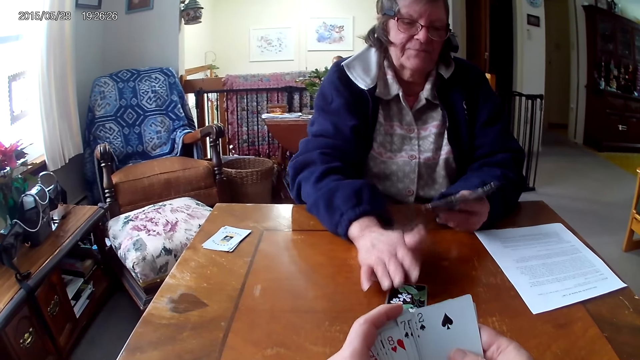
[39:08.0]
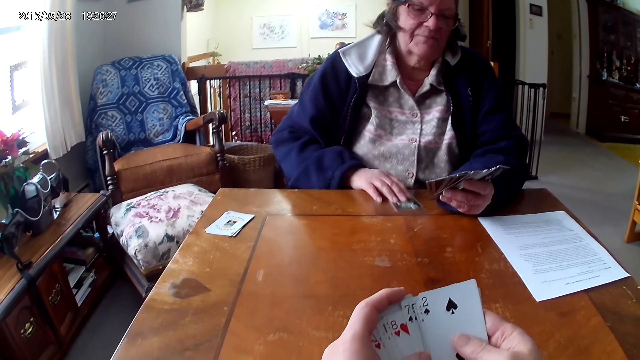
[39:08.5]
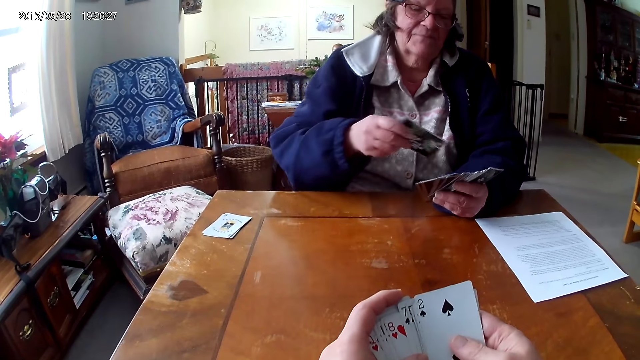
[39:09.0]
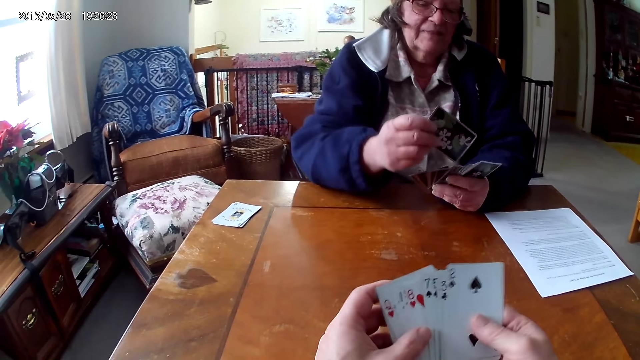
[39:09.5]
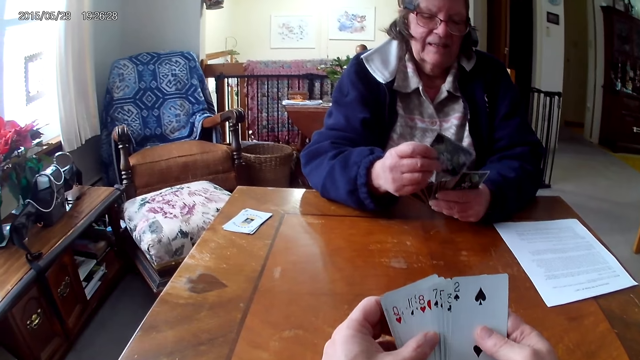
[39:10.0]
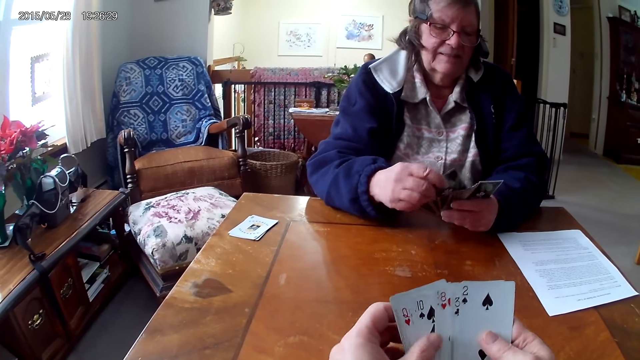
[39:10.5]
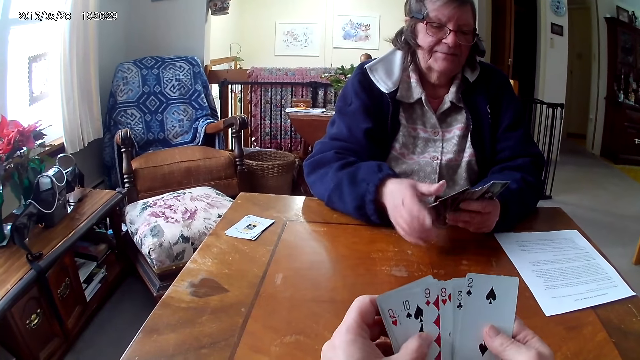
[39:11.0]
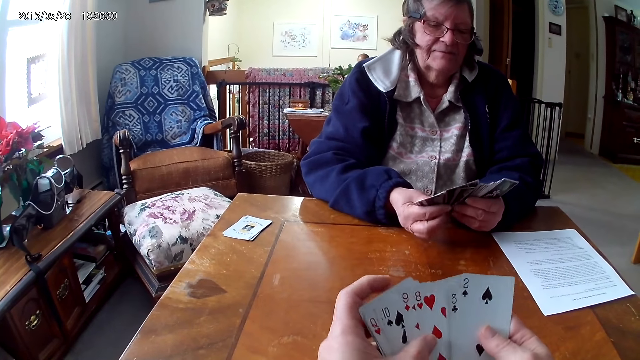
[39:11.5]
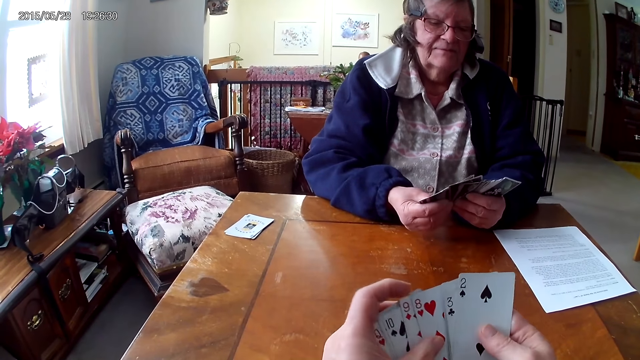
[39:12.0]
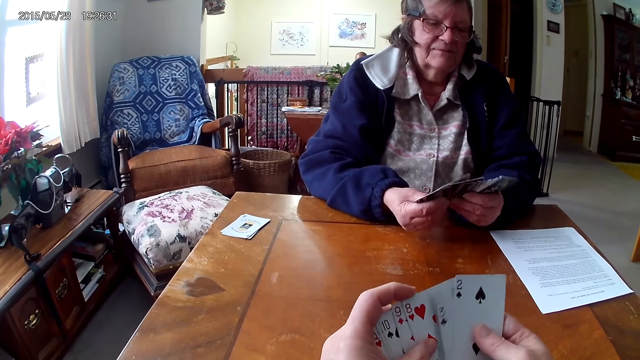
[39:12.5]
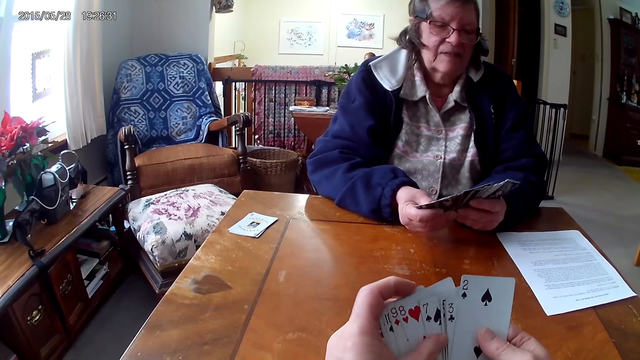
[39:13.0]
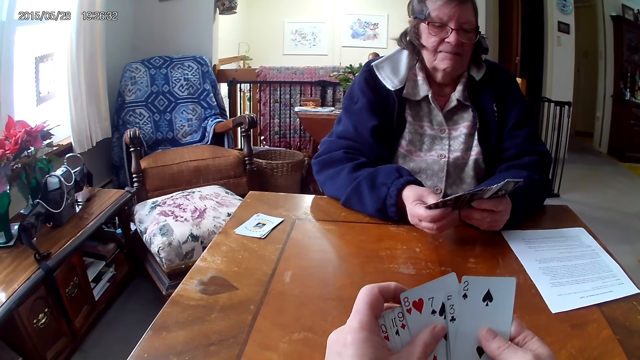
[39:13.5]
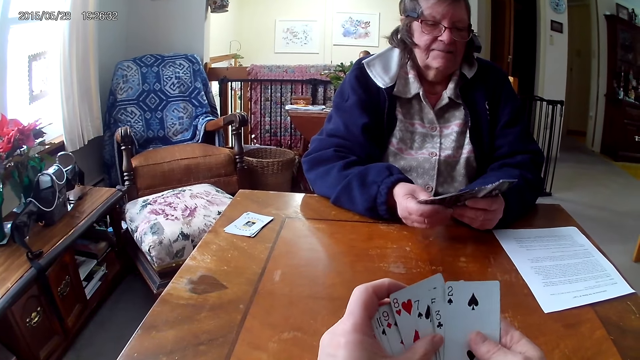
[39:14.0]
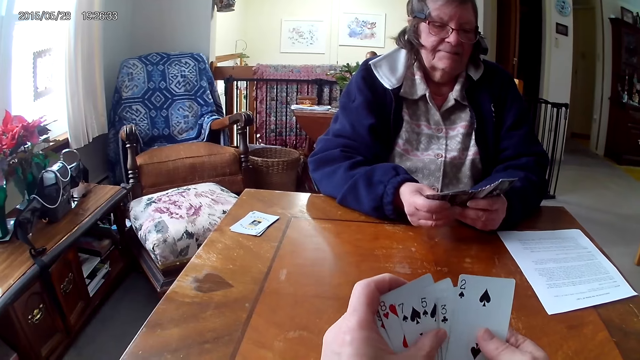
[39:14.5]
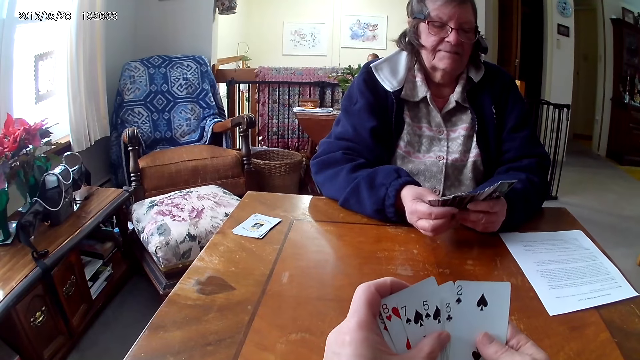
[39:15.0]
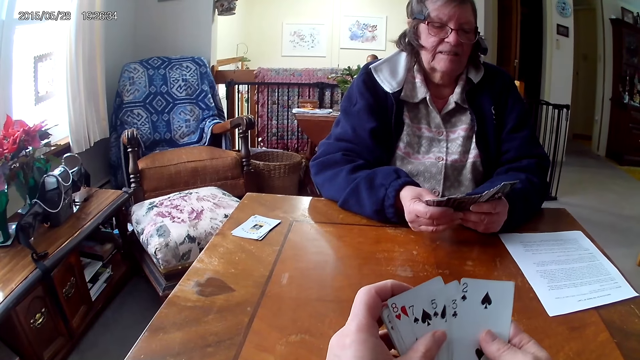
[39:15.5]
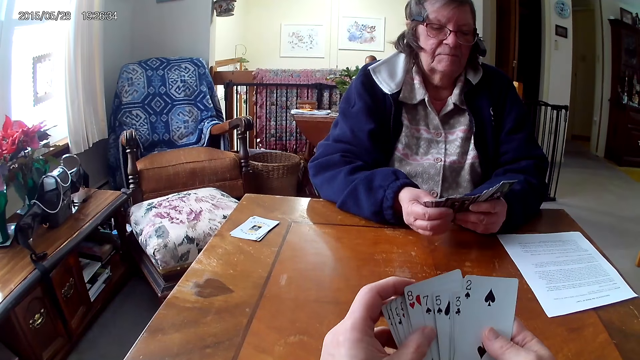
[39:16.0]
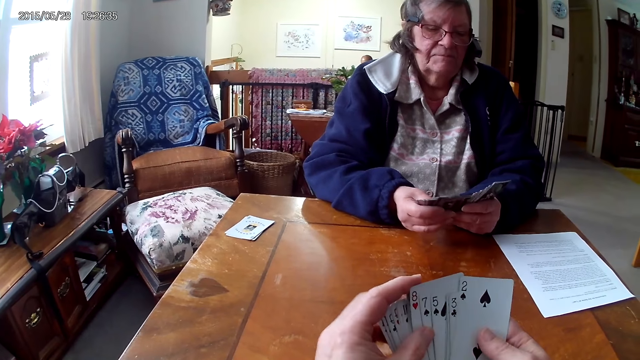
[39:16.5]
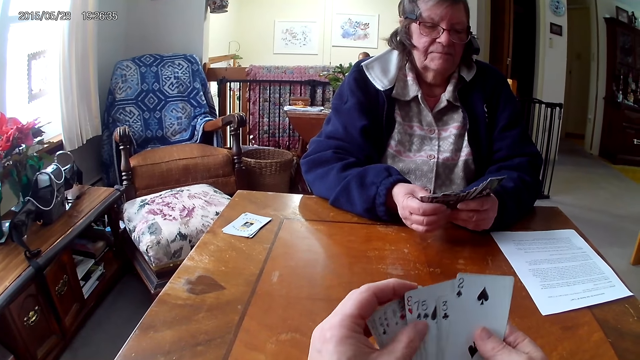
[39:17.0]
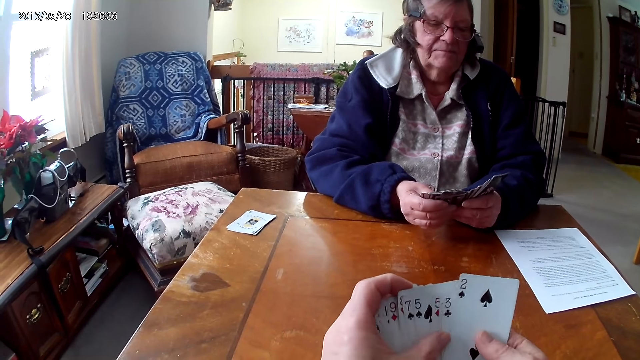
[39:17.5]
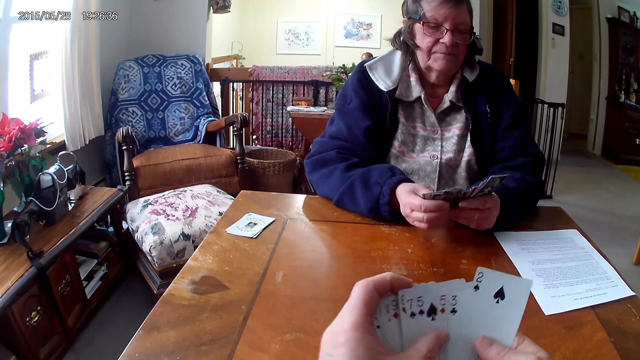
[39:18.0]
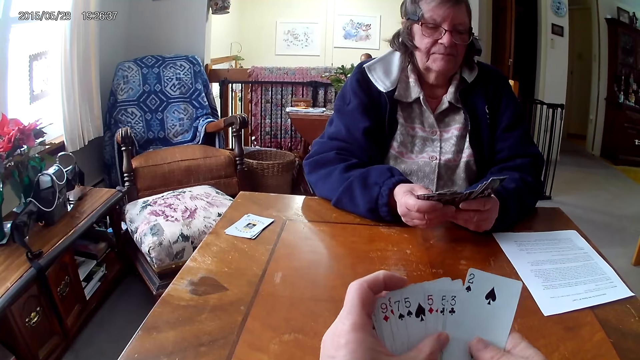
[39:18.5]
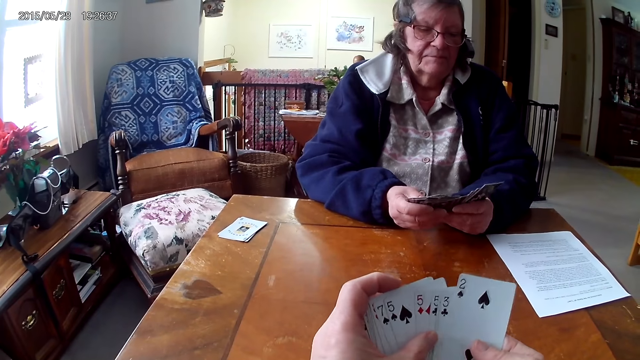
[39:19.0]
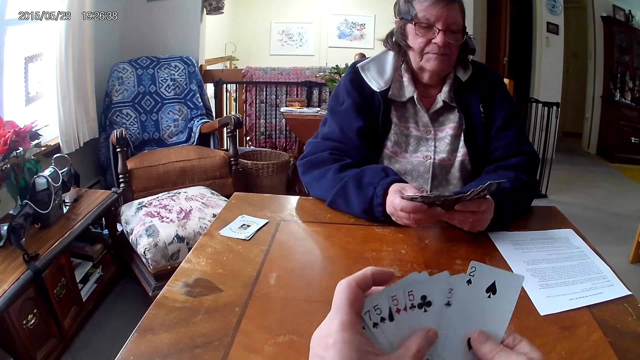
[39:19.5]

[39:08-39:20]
A man picks the card from the table. The man arranges the card. The man aligns the cards on the hands.

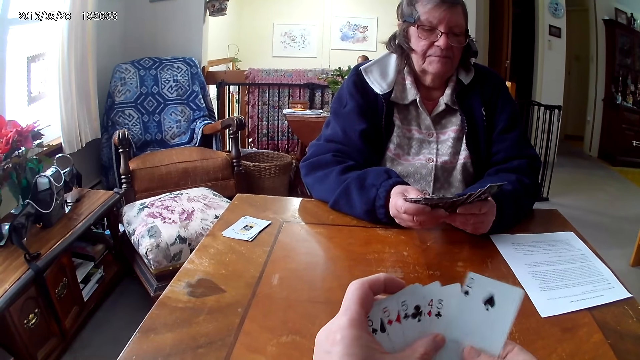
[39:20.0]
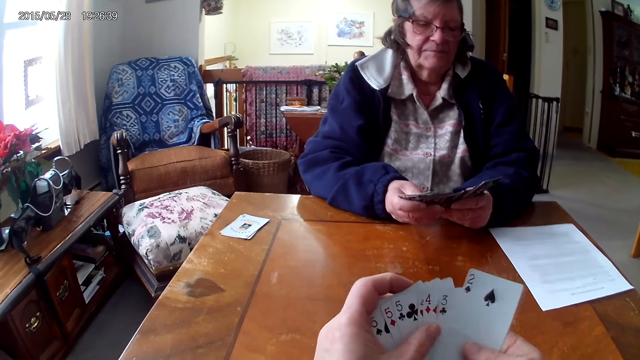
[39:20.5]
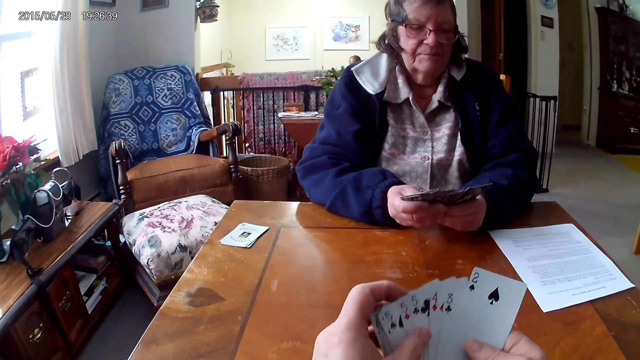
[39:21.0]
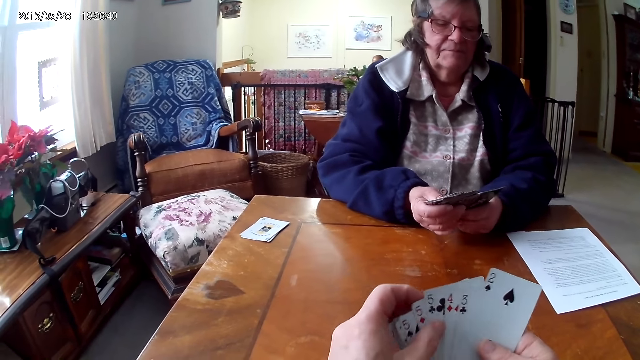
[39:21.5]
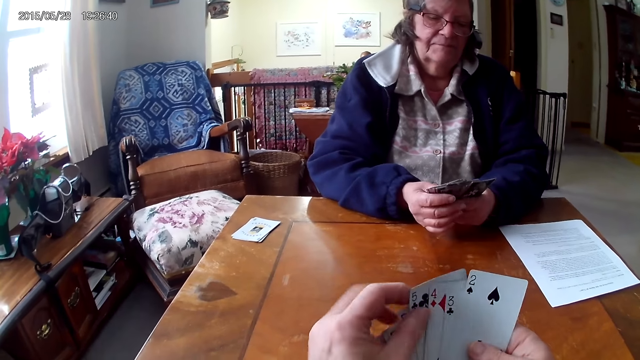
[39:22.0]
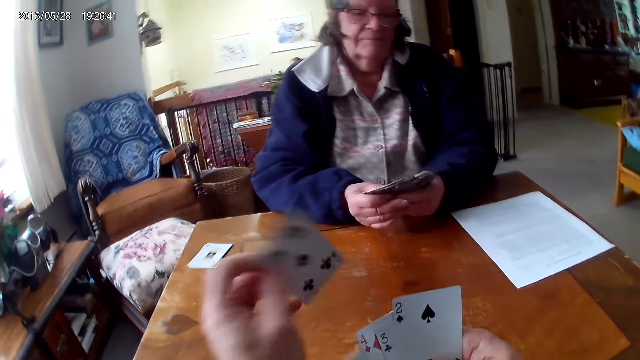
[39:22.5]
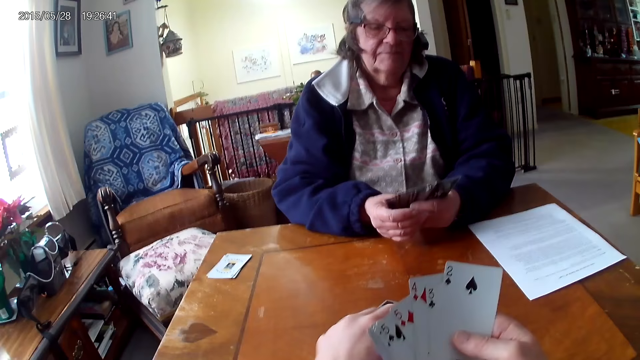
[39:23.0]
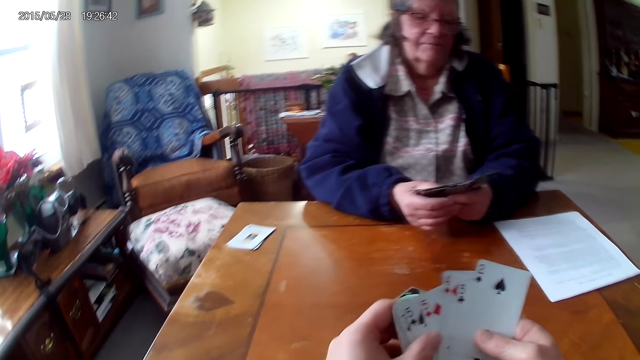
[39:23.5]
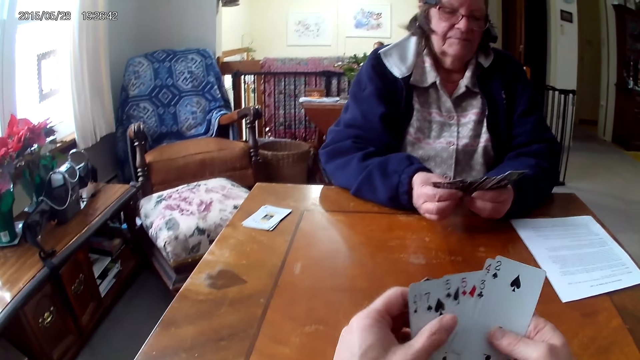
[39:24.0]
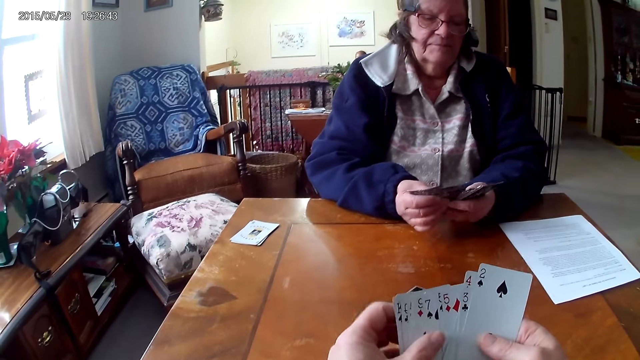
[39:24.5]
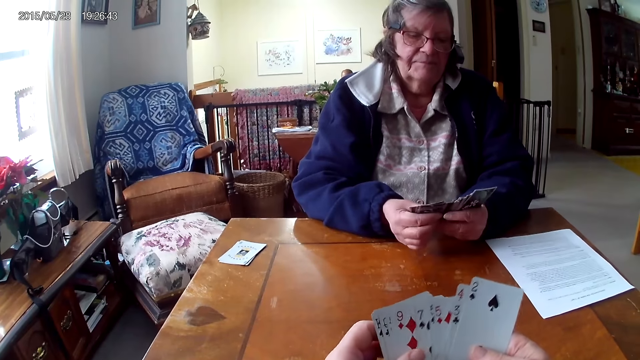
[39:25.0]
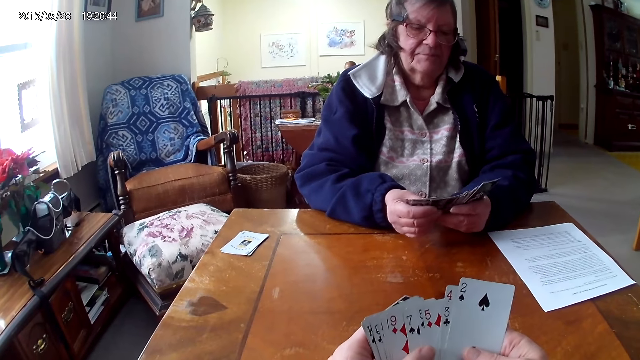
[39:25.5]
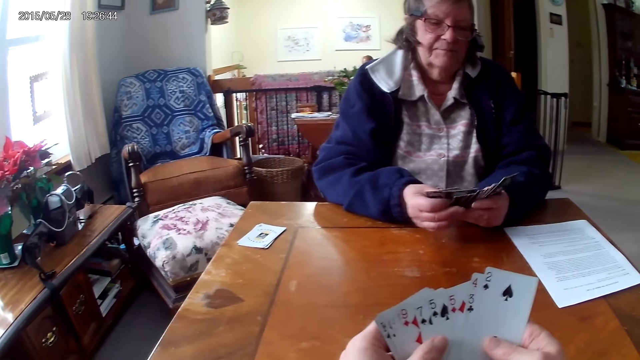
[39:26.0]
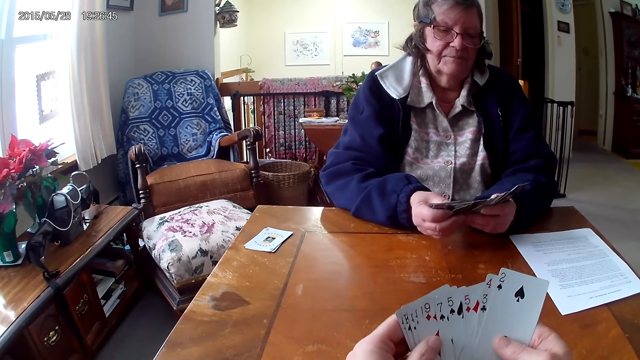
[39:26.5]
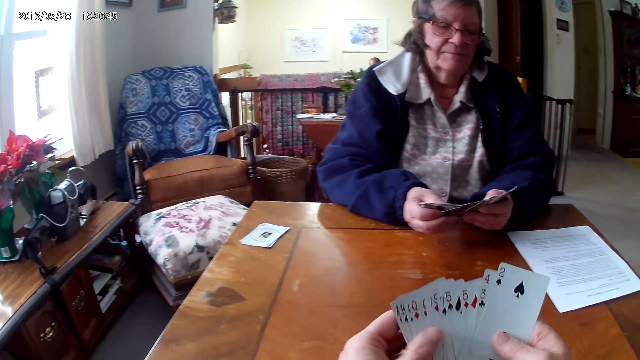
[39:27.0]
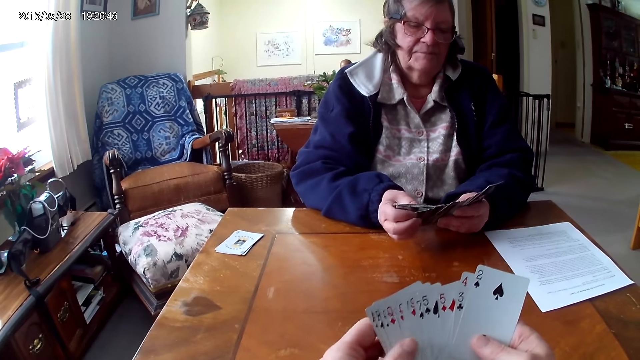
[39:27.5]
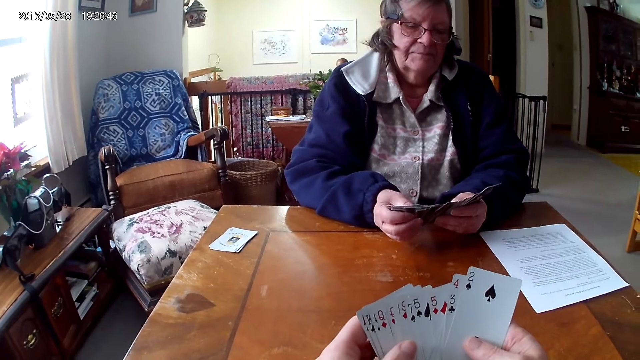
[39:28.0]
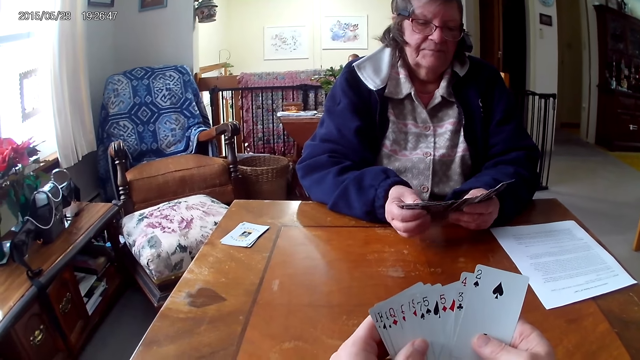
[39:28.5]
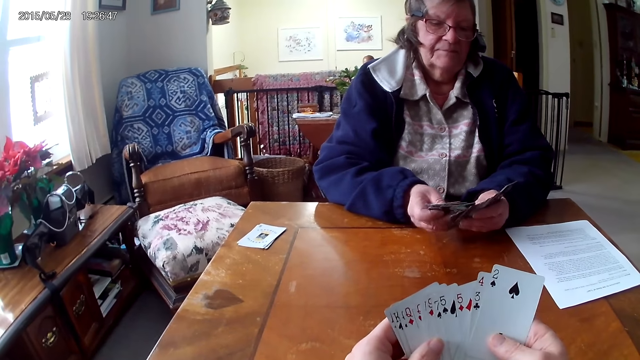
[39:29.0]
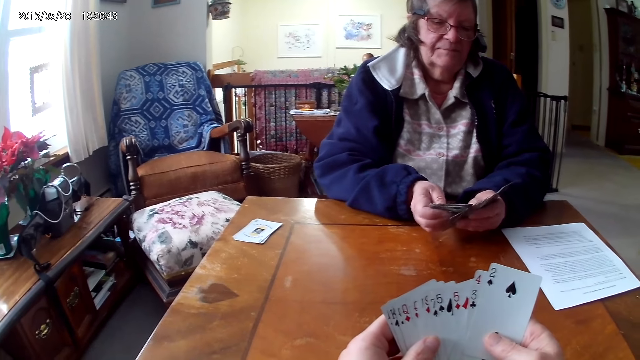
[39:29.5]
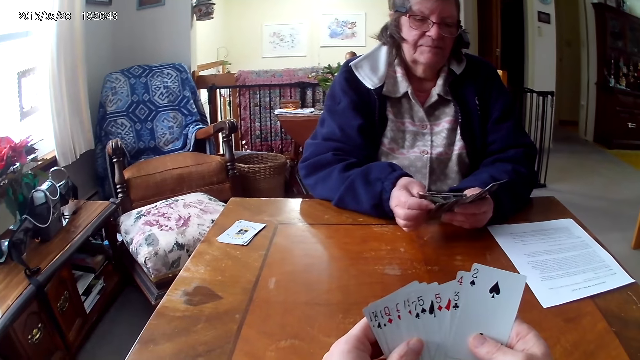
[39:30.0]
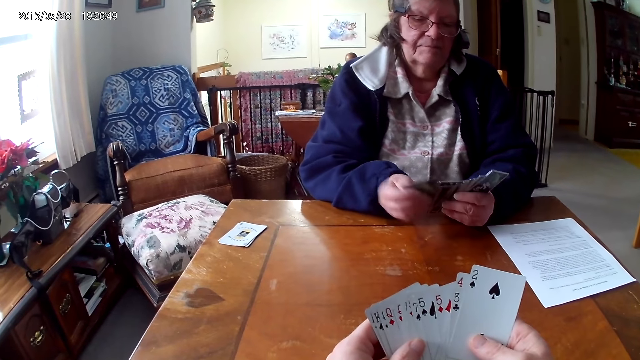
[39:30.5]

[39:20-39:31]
The camera wearer throws the card on the table. They arrange the cards. They align the cards on the hands. A woman arranges the cards.
